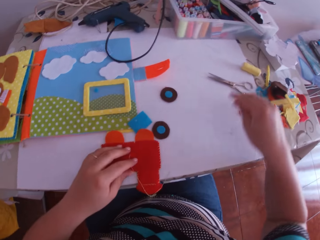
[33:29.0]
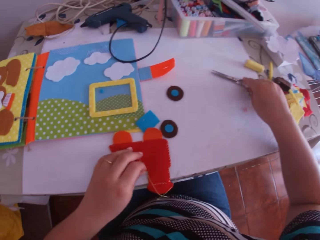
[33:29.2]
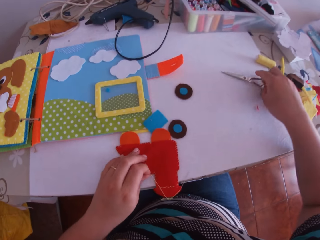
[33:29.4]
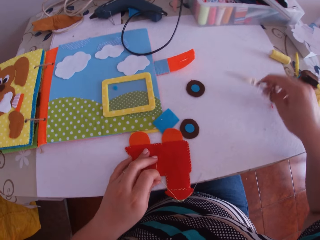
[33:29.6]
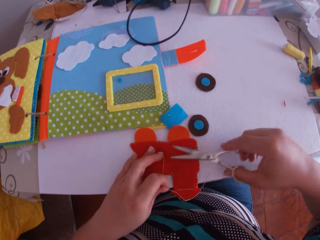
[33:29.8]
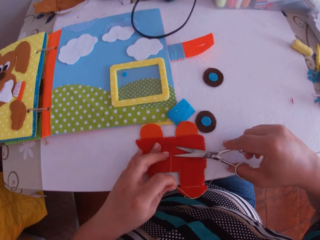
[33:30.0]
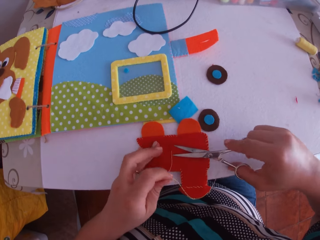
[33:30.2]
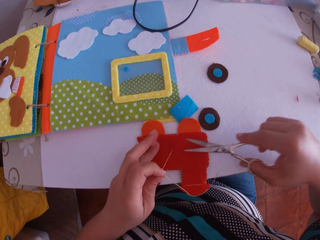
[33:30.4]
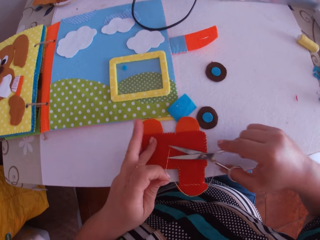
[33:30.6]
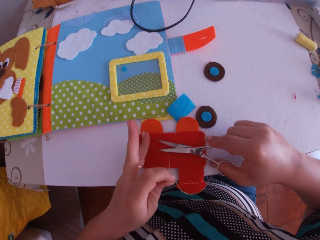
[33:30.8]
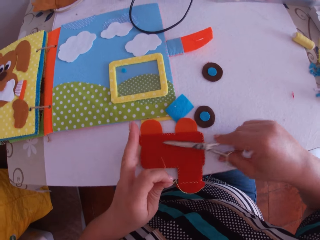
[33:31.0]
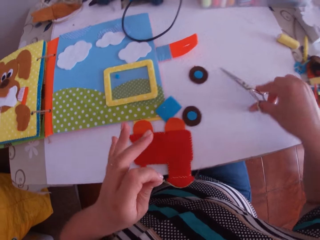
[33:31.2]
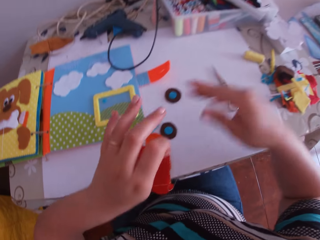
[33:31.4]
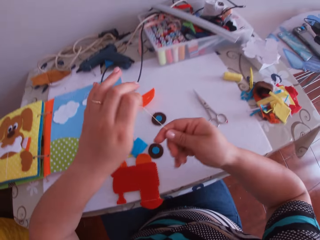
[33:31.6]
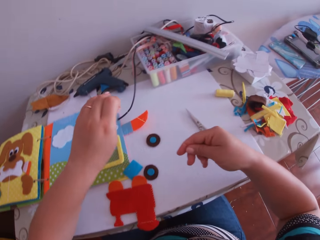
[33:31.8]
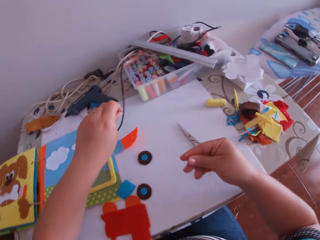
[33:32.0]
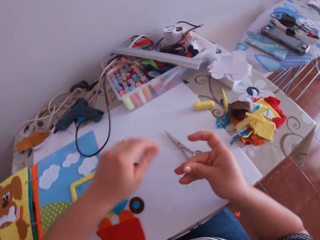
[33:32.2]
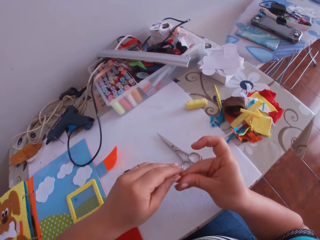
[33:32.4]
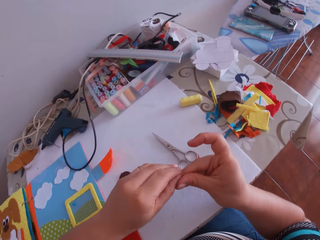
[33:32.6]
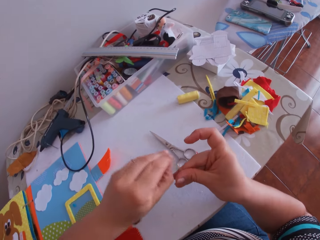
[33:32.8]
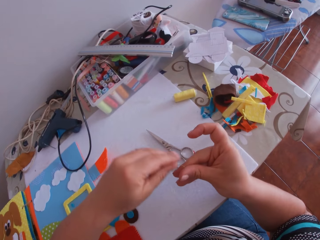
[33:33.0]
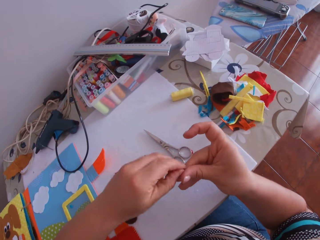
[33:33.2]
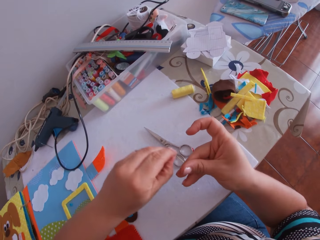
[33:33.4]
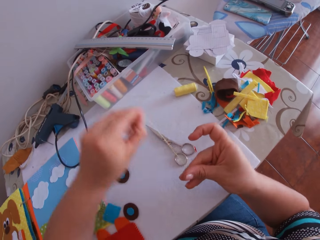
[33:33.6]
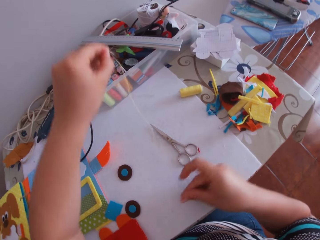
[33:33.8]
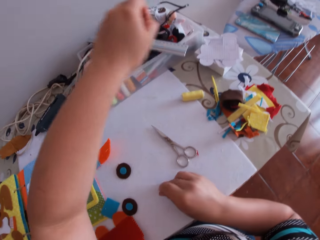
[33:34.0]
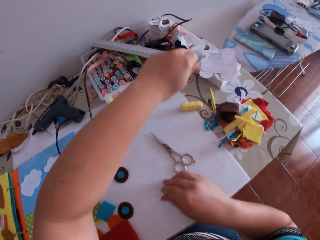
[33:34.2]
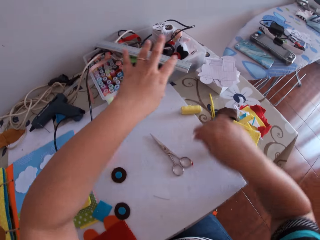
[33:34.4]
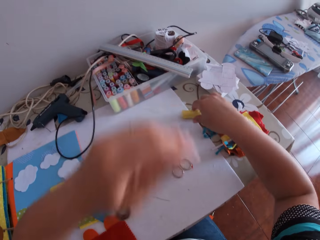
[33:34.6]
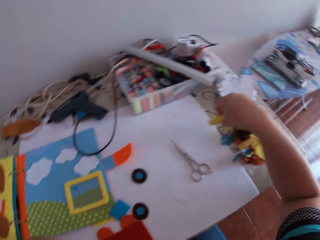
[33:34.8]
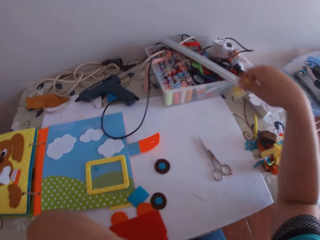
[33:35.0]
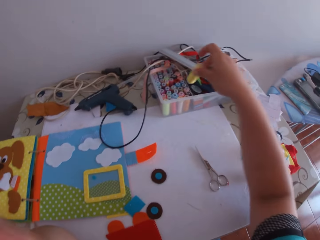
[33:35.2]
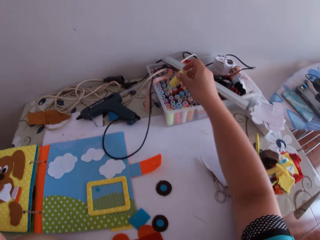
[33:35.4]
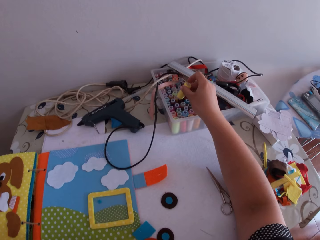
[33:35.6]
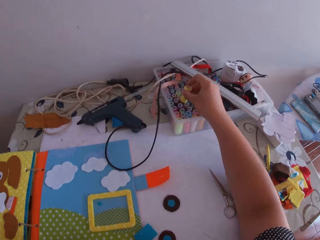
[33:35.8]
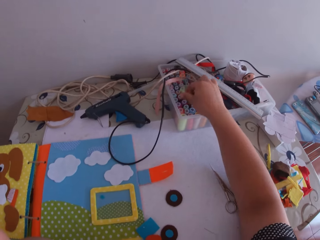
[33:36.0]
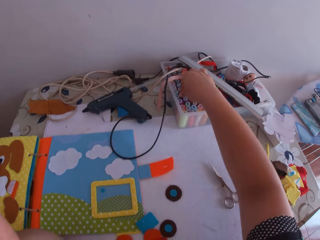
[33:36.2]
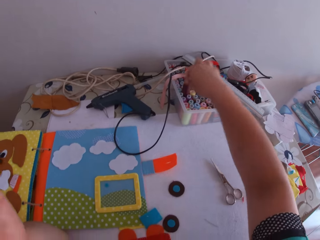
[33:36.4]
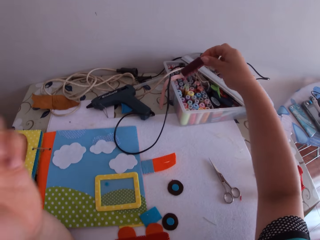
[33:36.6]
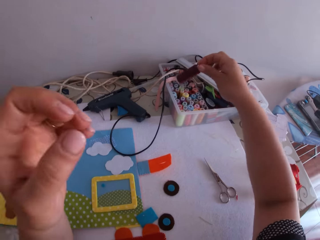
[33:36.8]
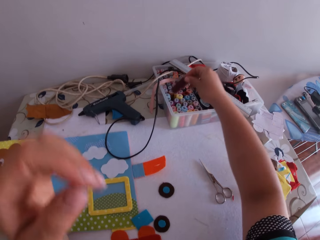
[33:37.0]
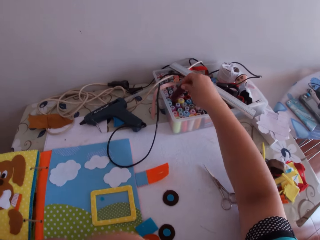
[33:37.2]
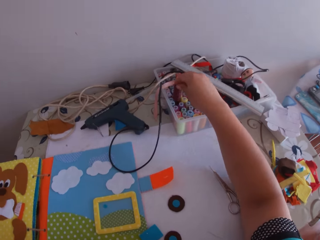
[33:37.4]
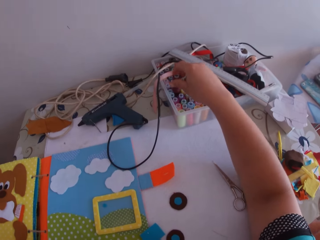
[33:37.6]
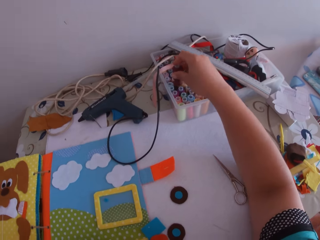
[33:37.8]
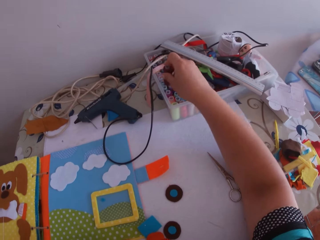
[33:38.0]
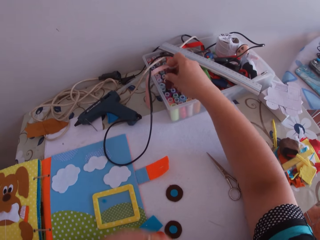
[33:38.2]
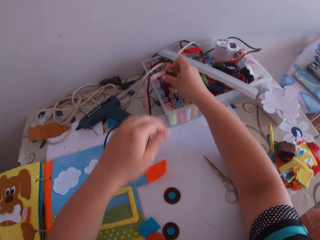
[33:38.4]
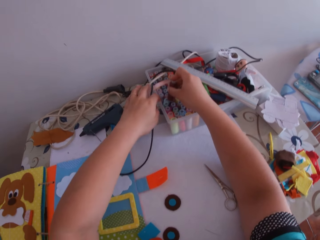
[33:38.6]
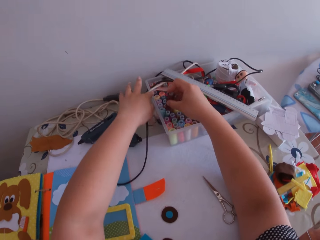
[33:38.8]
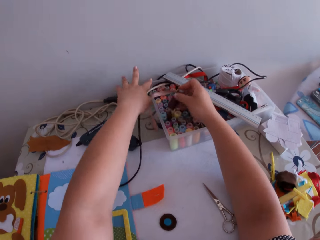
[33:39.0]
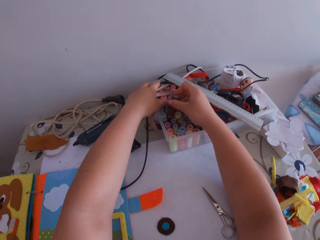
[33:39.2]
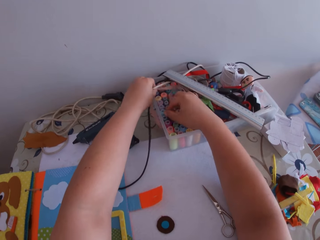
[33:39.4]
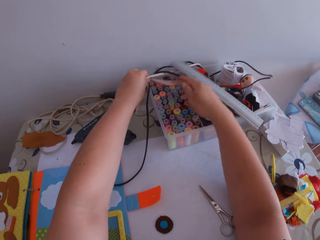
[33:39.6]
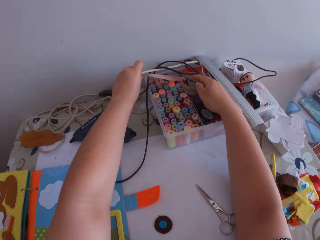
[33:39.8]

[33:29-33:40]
The camera wearer drops the felt train craft on the desk. She swings her hand. She picks up the scissors on the table with her right hand. She cuts the thread with the scissors in her right hand. She drops the scissors on the table with her right hand. She swings her hand. She holds the thread with the right hand. She swings her hand. She pulls the thread with the right hand. She removes the thread from the needle with her left hand. She drops the needle on the table with her right hand. She drops the thread on the table with her left hand. She swings her hand. She picks up the thread on the table with her right hand. She drops the thread in a plate of threads with her right hand. She picks up a brown thread in the plate of threads with her right hand. She swings her hand. She drops the brown thread in the plate of threads with her right hand. She swings her hand. She adjusts a measuring tape in the plate of threads with her left hand. She holds the cable with the left hand.

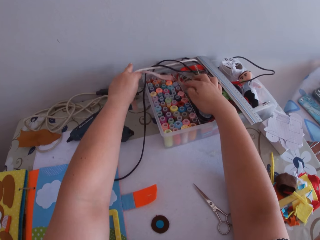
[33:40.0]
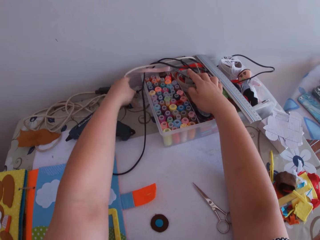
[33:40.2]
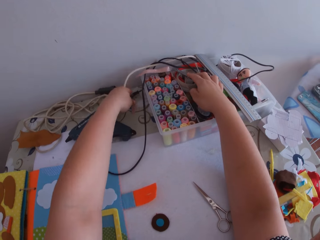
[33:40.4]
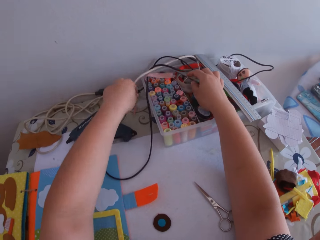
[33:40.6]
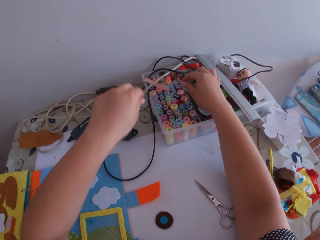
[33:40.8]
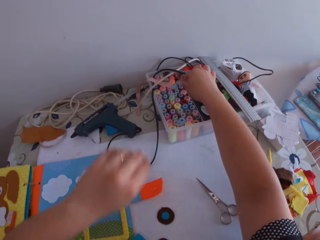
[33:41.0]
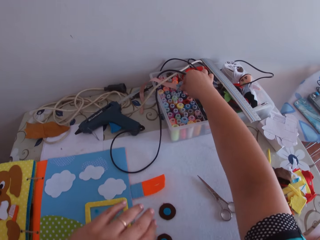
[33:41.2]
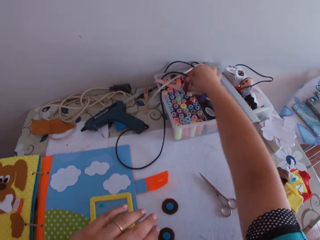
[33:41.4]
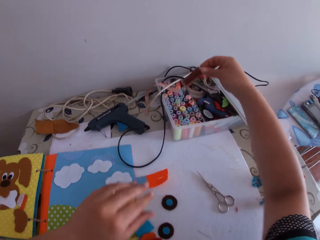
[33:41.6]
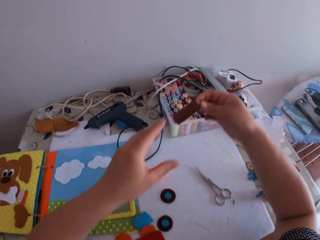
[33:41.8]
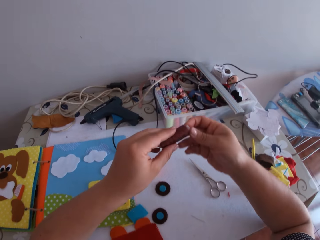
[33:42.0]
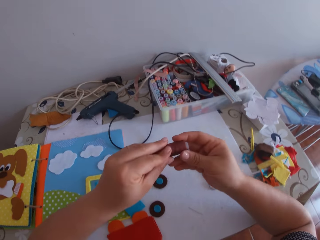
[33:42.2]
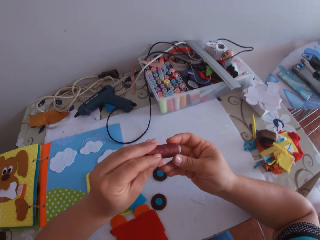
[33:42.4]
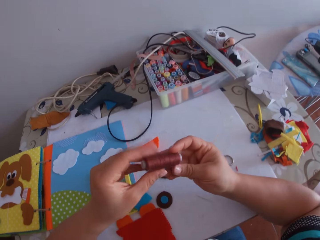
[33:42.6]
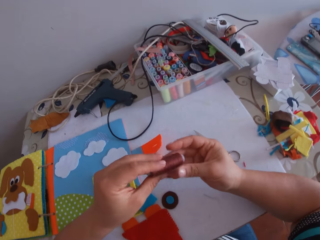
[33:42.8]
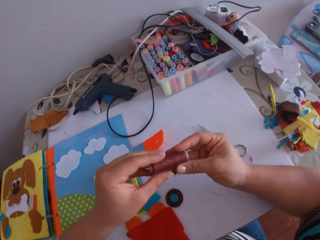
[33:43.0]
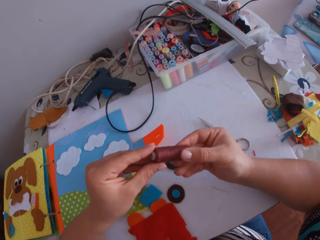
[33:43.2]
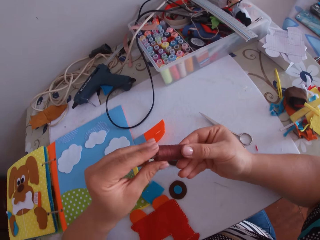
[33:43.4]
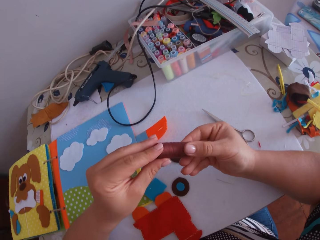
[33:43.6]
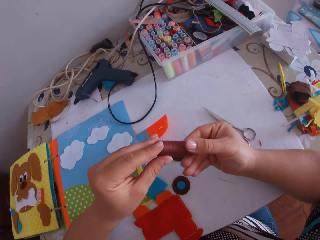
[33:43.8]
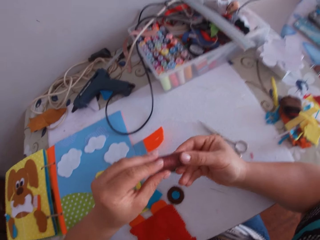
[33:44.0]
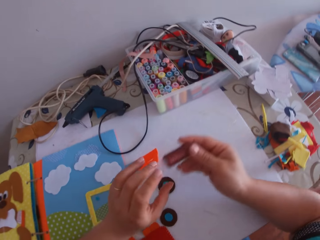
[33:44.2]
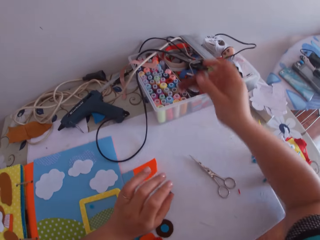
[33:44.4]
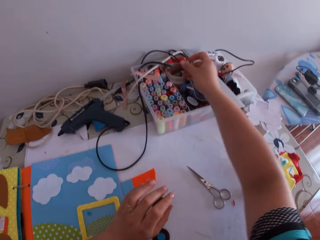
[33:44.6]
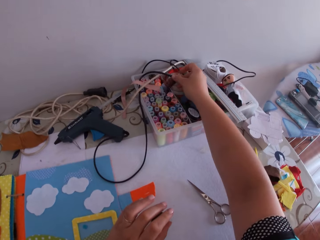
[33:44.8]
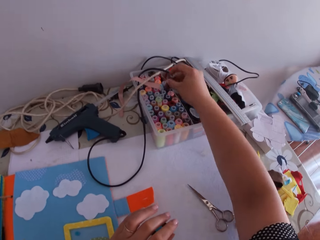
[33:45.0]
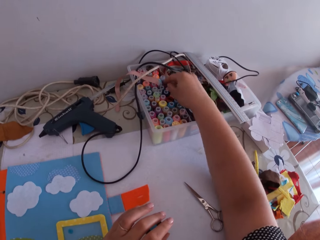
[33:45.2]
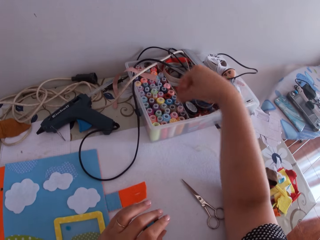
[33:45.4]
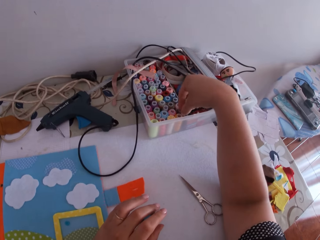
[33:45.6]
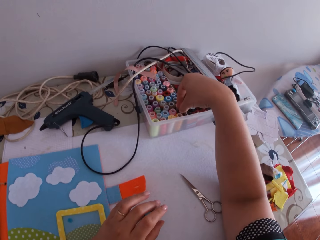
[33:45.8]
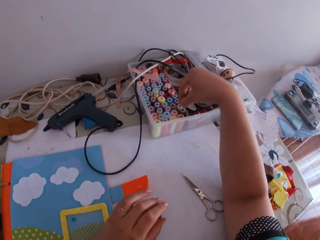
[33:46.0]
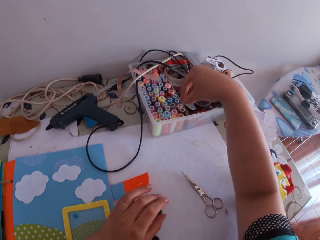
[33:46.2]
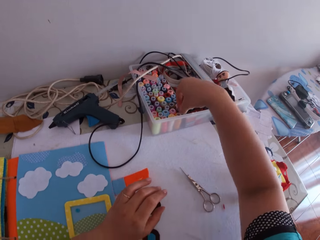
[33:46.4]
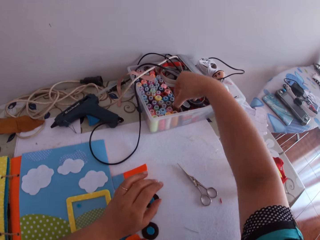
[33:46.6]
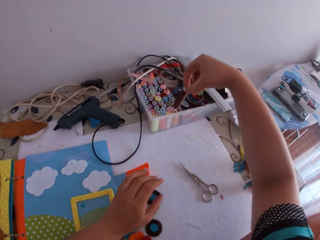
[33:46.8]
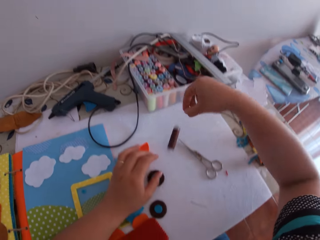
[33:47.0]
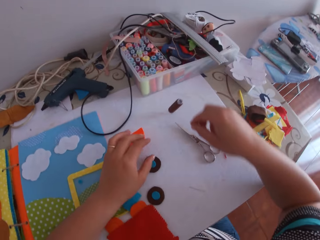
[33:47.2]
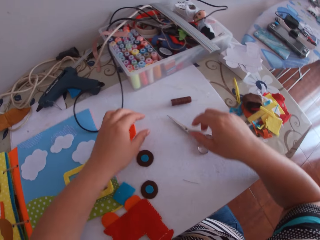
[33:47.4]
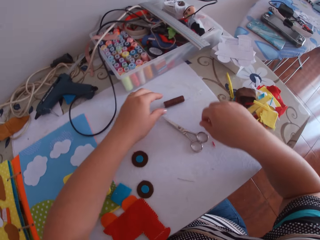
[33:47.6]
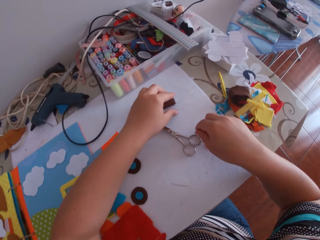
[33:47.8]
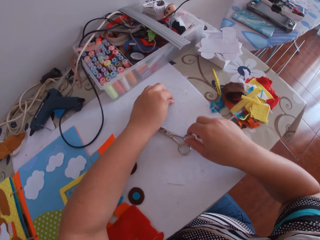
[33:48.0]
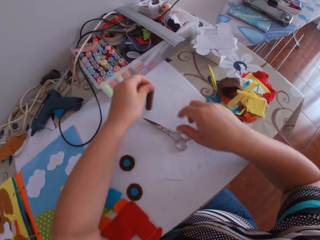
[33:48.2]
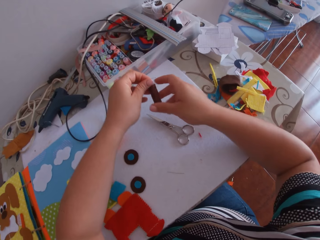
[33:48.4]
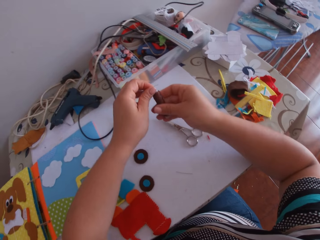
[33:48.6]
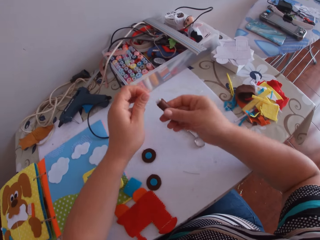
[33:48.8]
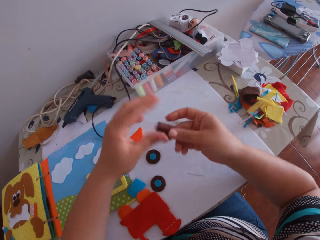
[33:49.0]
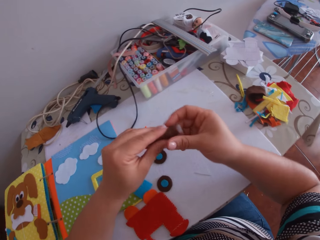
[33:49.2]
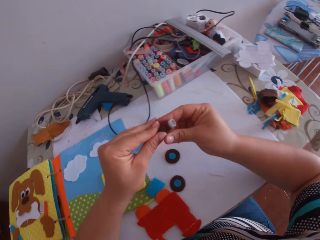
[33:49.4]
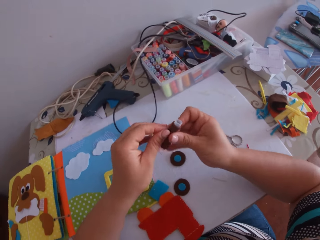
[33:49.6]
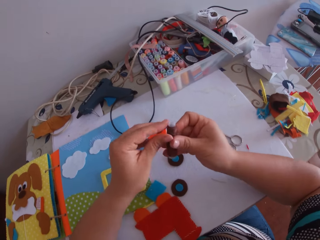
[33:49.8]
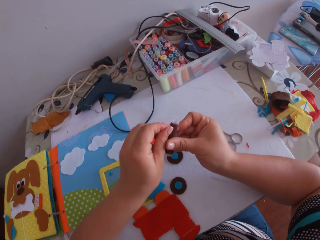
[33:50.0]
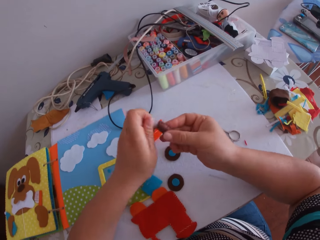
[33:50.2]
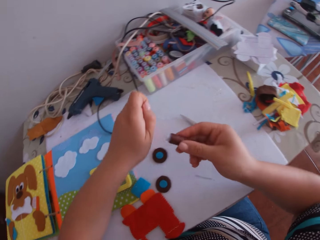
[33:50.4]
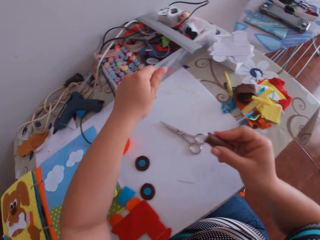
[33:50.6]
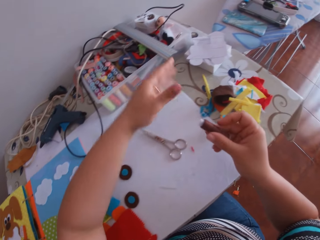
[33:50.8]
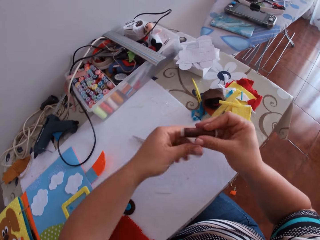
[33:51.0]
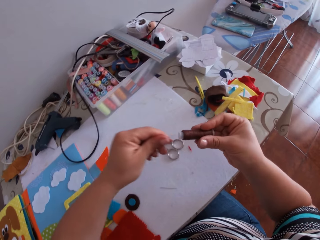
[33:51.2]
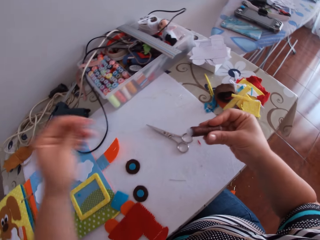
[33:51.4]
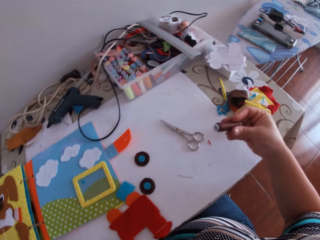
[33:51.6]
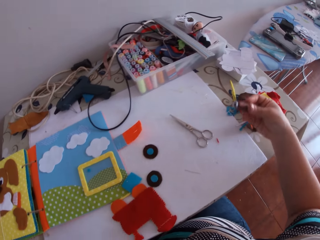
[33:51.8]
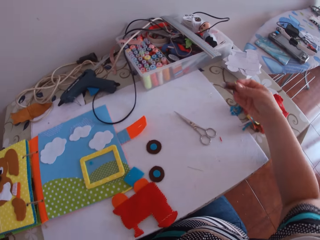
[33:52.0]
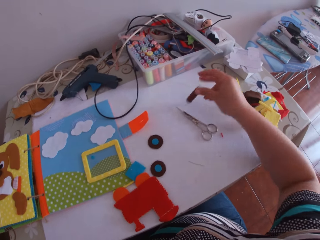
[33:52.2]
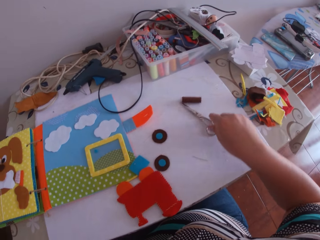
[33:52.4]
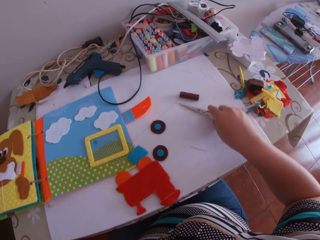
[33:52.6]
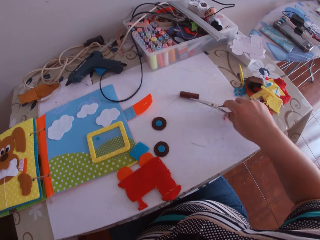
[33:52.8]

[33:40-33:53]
The camera wearer swings her hand. She picks up a thread in the plate of threads with her right hand. She leans her hand on the desk. She swings her hand. She holds the thread with both hands. She touches the thread. She swings her hand. She drops the thread in the plate of threads with her right hand. She swings her hand. She picks up a thread in the plate of threads with her right hand. She drops the thread on the table with her left hand. She swings her hand. She picks up the thread on the table with her left hand. She swings her hand. She holds the thread with both hands. She swings her hand. She pulls the thread with the left hand. She removes the thread with her left hand. She swings her hand. She pulls the thread with the left hand. She drops the thread on the table with her right hand. She swings her hand. She picks up the scissors on the table with her left hand.
